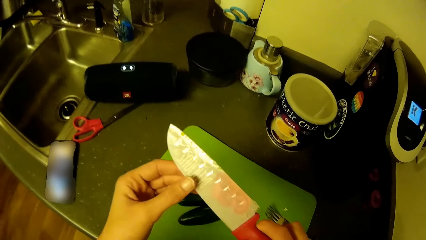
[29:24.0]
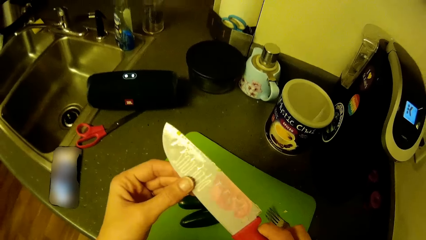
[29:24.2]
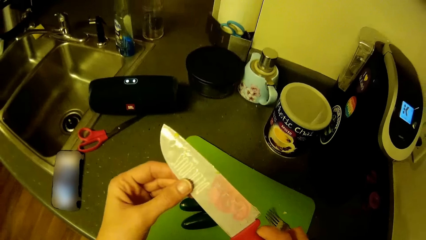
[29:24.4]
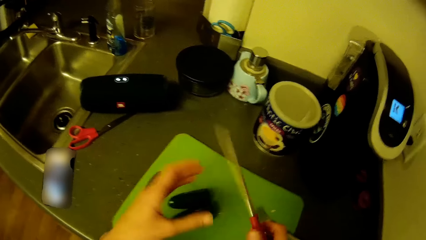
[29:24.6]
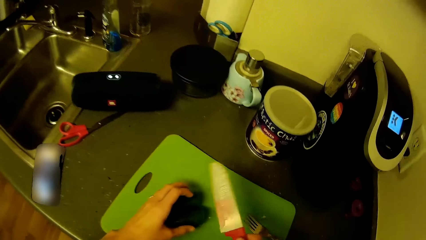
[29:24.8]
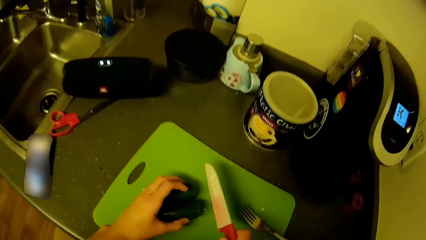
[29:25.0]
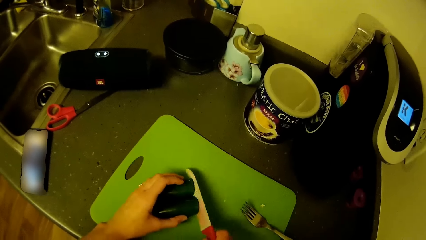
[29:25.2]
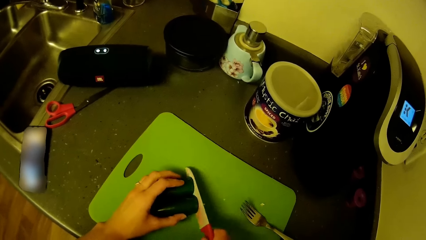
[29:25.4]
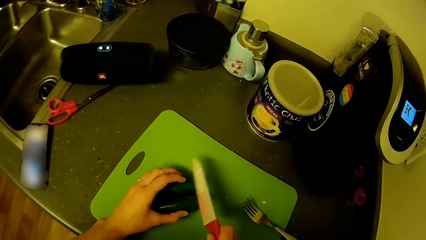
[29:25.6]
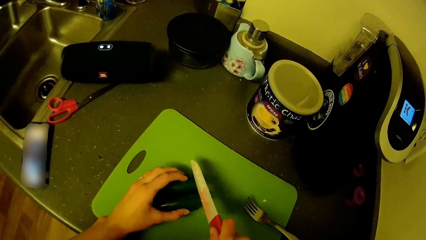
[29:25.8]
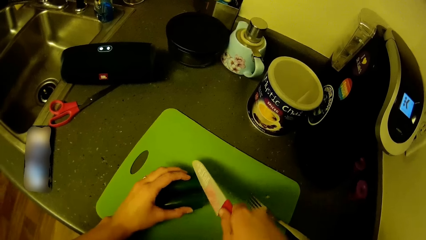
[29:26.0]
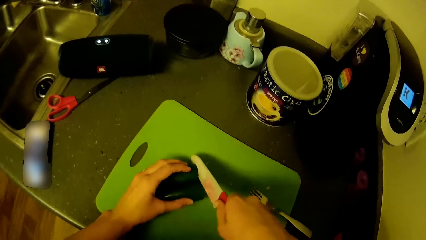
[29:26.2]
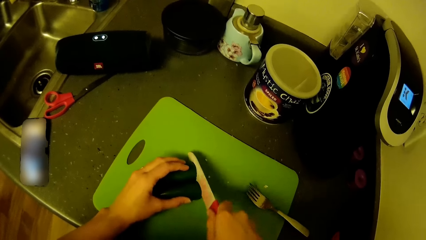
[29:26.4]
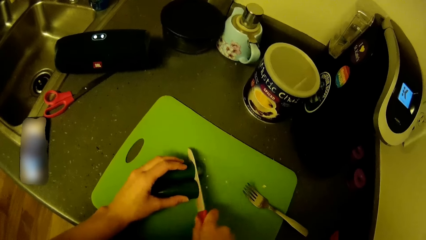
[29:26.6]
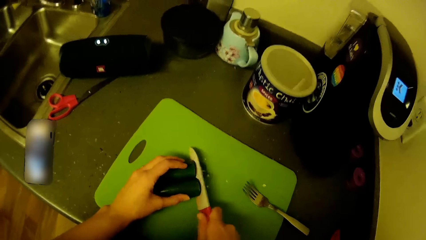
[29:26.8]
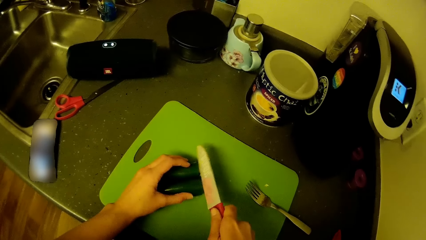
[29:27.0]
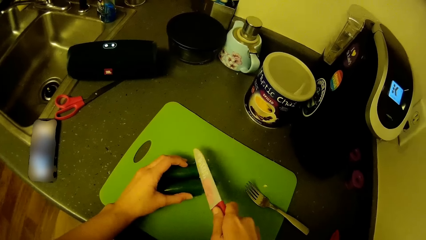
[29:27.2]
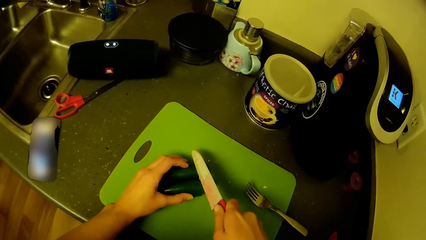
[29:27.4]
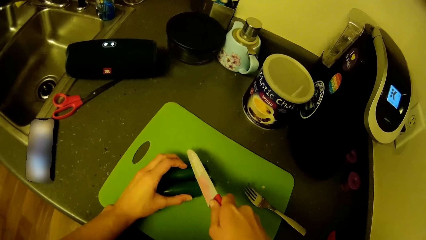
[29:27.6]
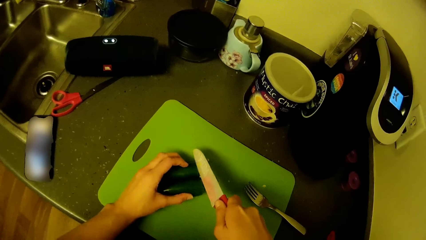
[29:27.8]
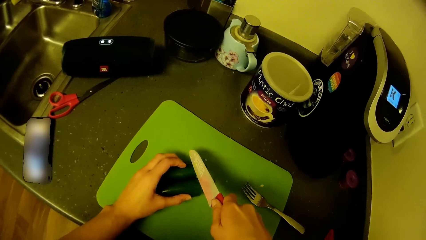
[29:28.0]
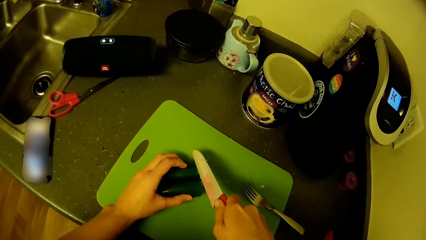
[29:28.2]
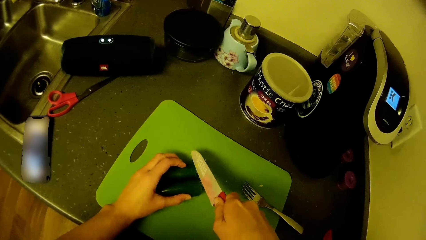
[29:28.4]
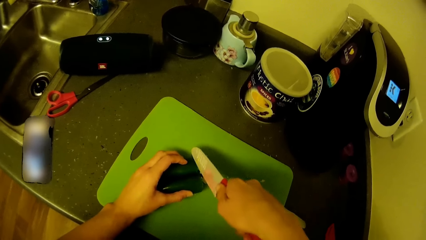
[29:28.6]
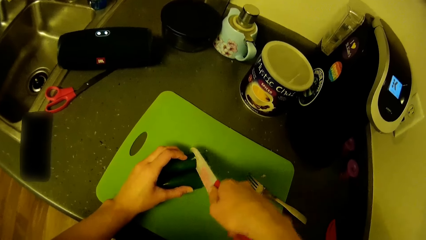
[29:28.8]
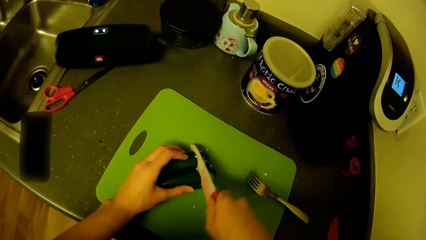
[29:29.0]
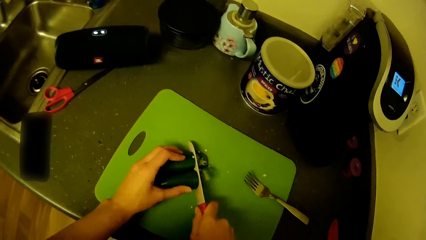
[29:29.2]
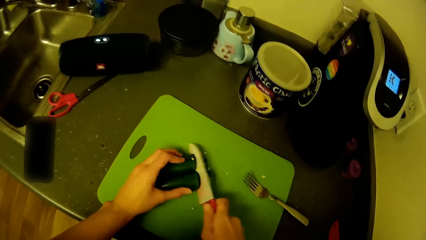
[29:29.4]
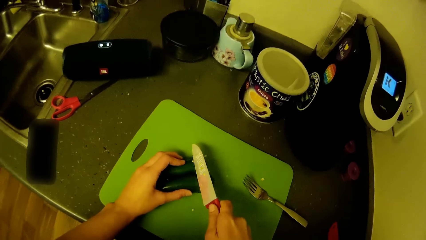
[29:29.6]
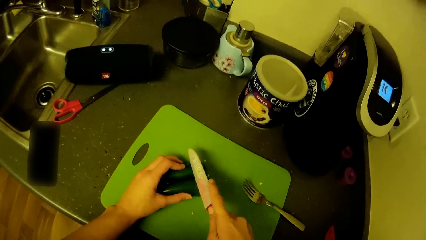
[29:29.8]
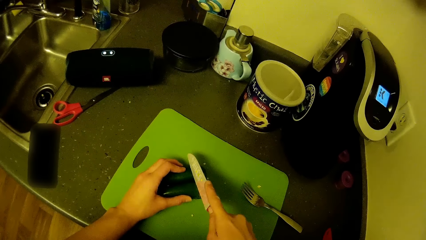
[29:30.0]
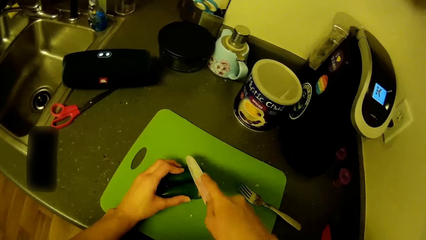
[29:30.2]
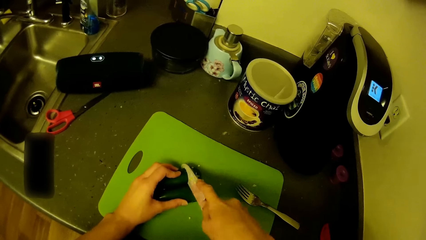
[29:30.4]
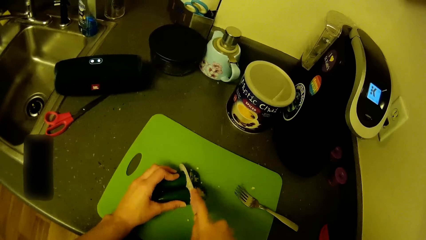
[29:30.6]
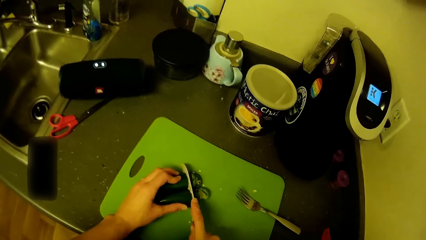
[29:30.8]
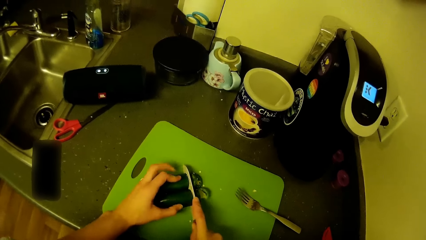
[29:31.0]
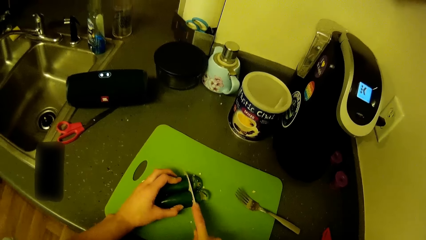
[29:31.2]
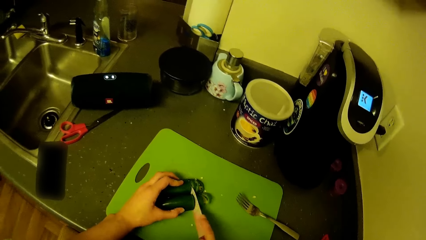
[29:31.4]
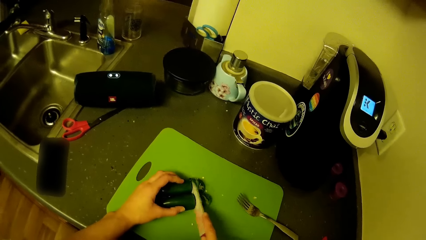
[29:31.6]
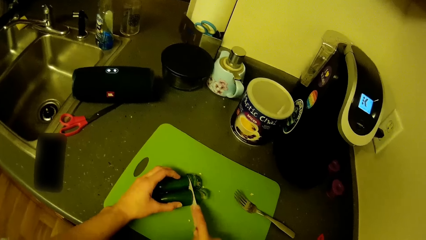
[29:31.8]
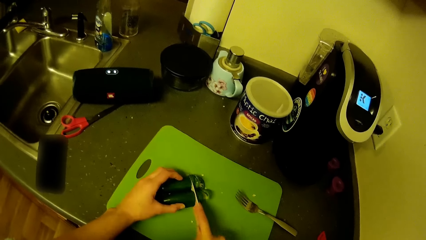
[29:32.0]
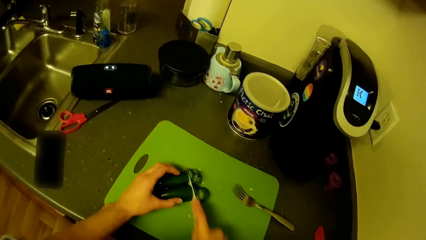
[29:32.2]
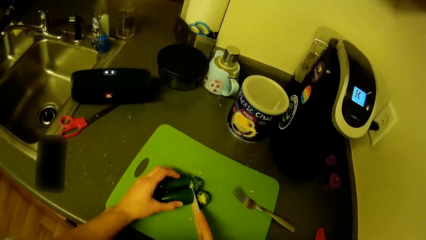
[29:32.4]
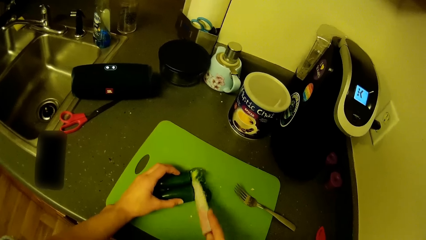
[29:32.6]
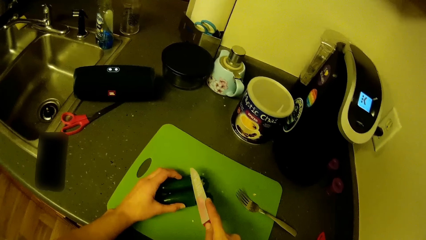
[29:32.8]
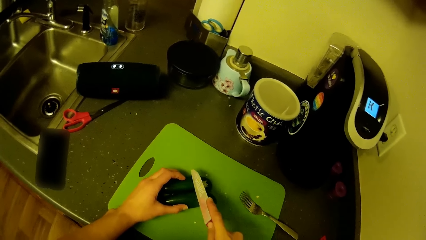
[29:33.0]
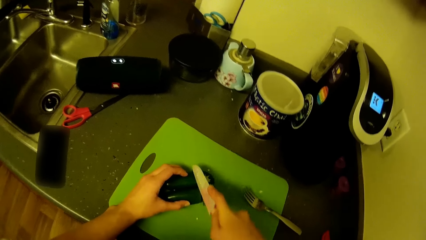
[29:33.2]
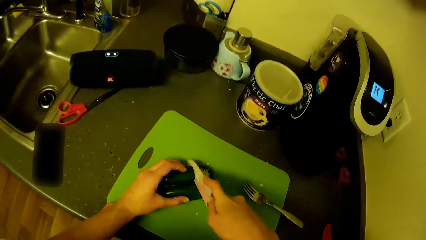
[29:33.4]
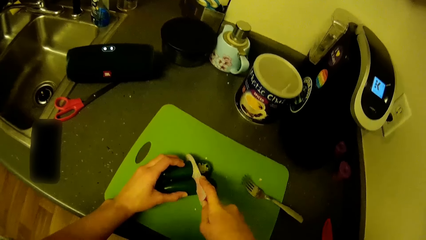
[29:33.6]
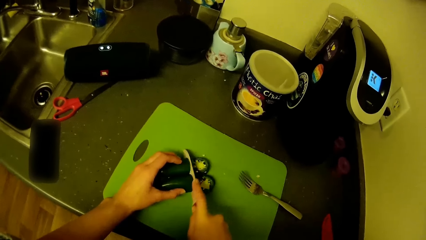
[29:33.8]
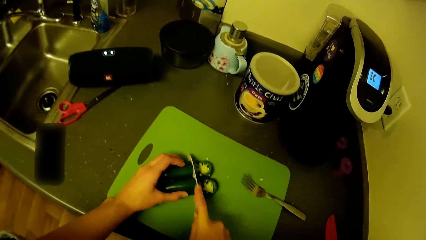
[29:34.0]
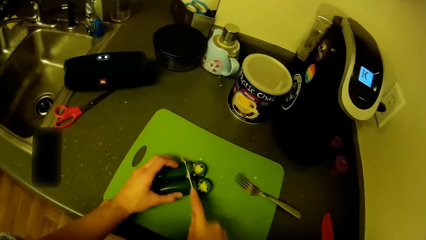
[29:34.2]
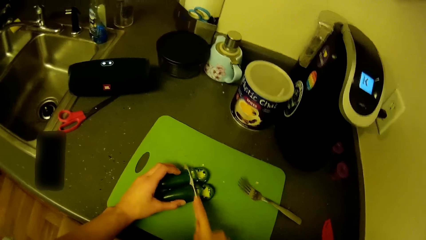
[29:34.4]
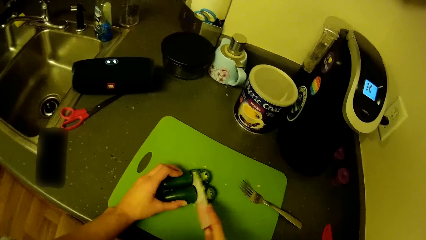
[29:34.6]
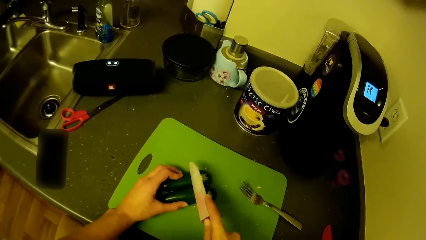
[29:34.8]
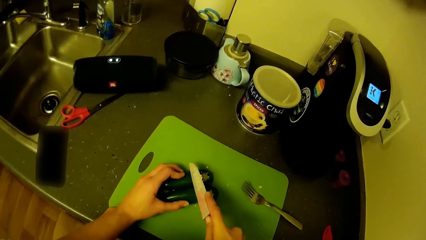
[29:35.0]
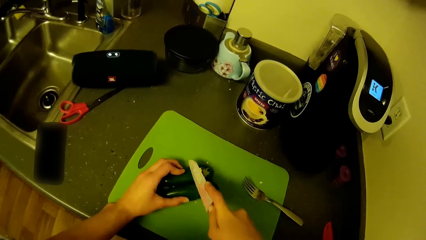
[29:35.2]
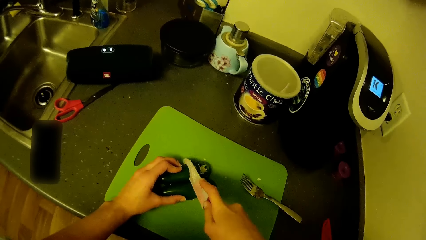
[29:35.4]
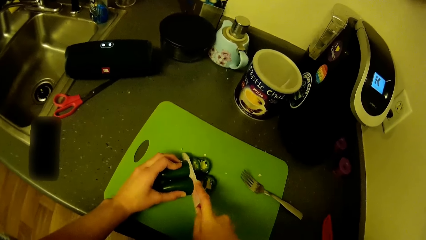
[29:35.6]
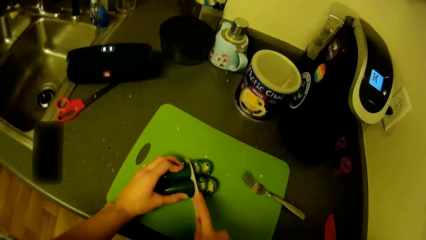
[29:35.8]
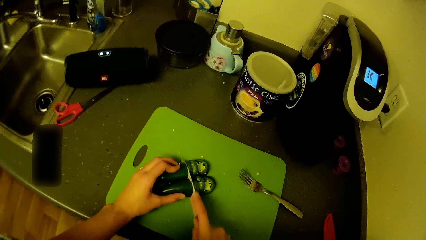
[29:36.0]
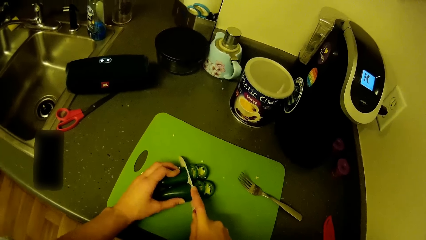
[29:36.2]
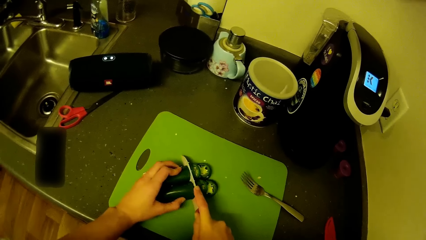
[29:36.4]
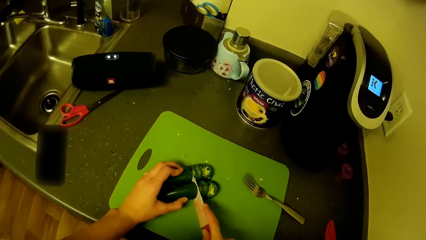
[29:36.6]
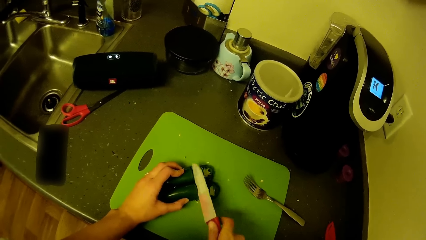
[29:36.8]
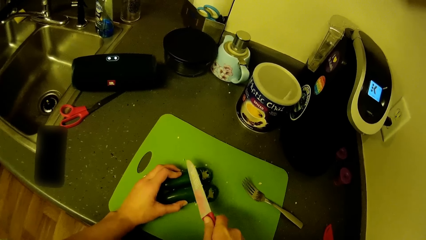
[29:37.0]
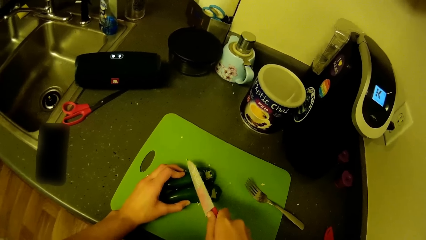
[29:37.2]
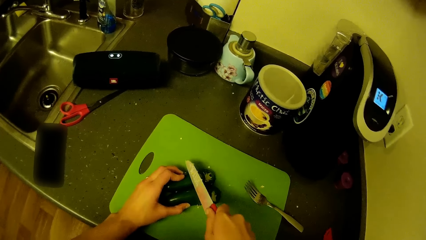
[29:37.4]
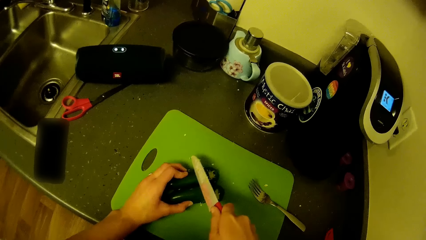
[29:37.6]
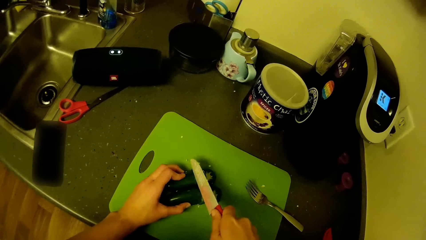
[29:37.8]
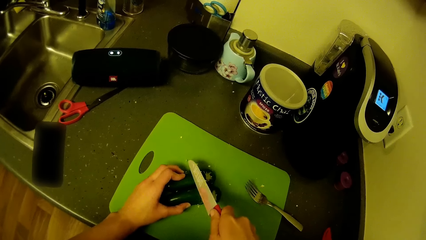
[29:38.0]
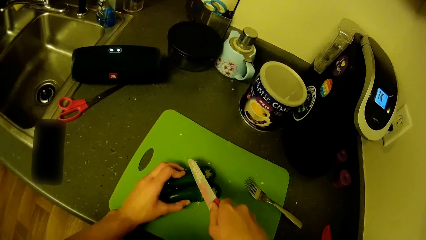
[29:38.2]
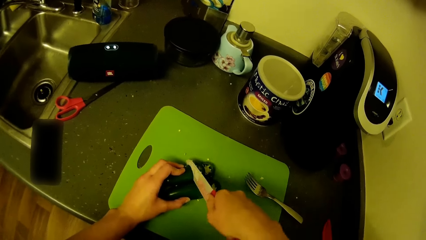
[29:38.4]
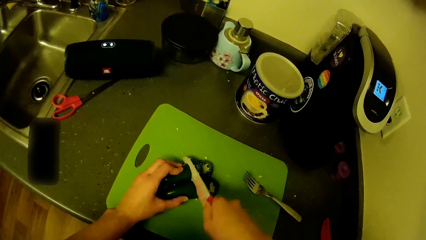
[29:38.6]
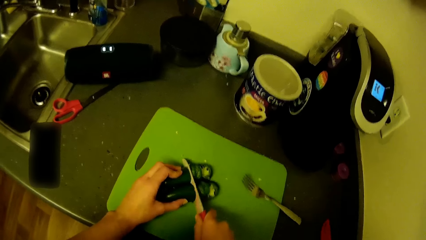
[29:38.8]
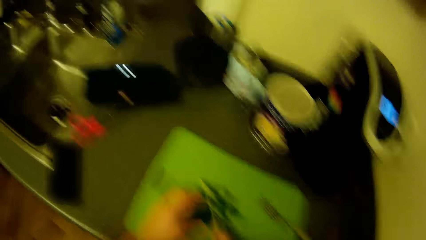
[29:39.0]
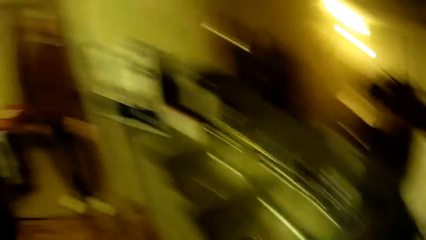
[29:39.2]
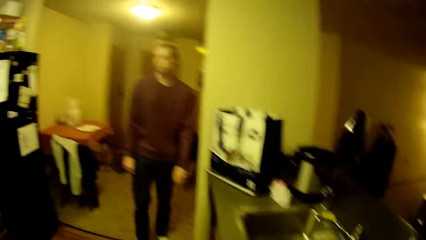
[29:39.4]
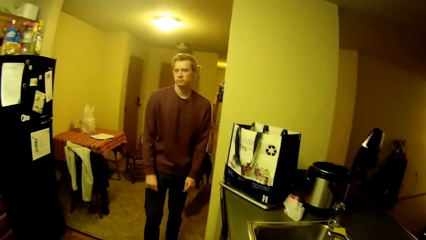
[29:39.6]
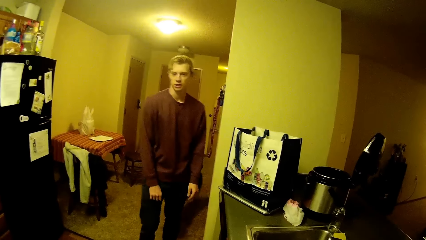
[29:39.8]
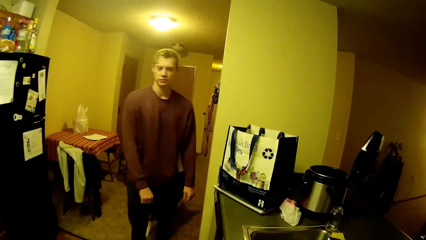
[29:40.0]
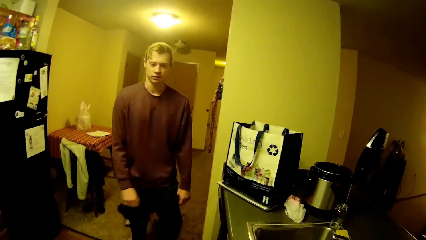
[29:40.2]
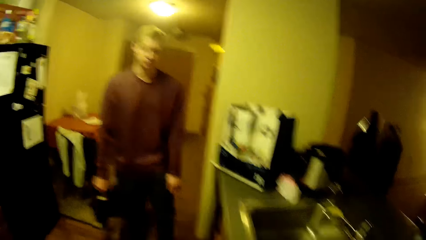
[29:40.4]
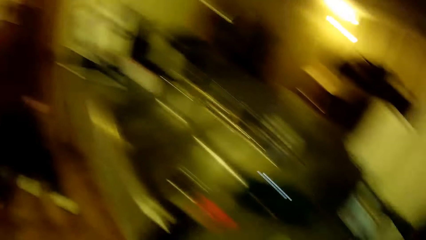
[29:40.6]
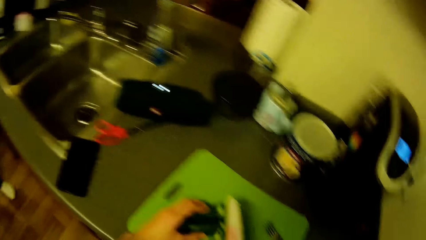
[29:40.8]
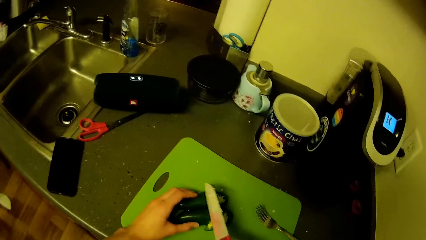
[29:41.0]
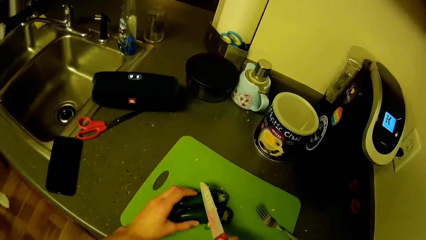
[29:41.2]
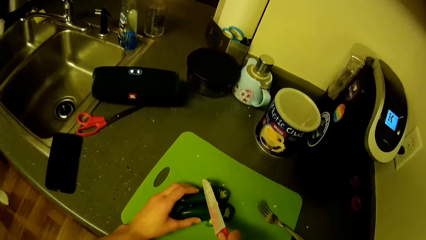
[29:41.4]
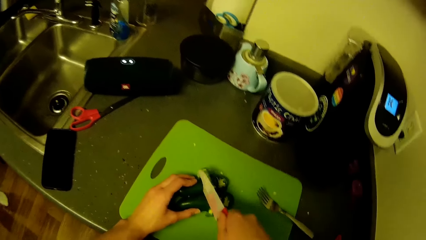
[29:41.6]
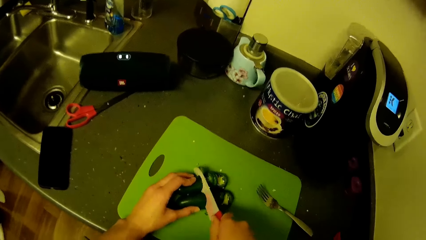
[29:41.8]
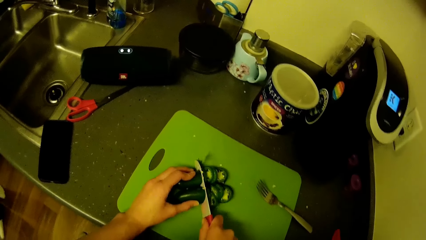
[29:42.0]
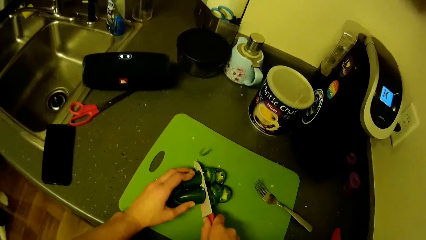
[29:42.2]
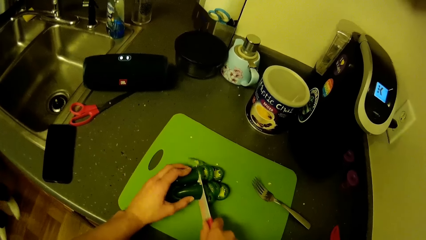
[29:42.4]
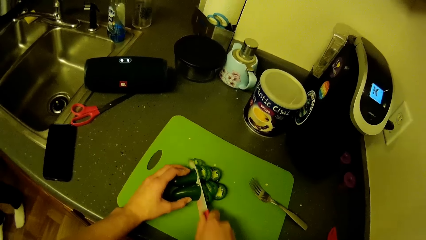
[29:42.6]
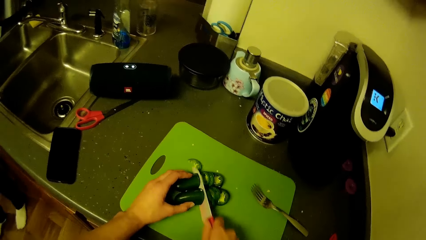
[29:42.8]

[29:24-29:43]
The camera wearer looks at the knife. They cut the green pepper. A man walks around the kitchen. The camera wearer cuts the green pepper.
